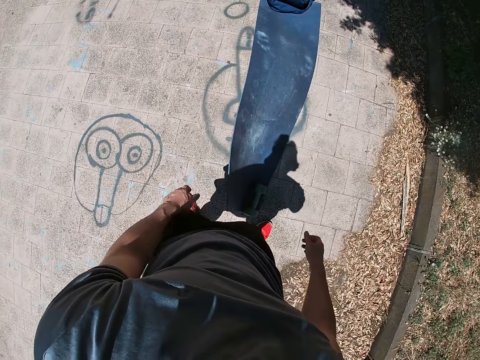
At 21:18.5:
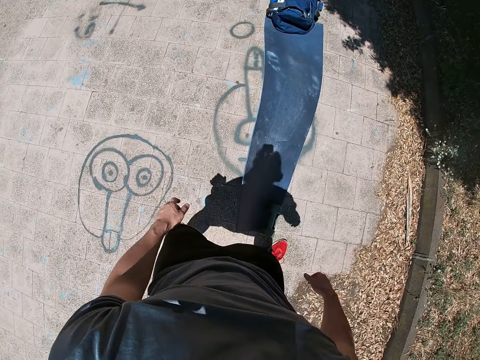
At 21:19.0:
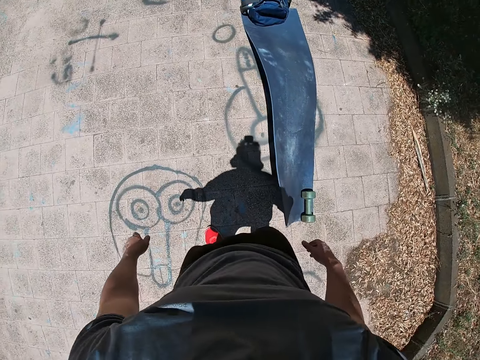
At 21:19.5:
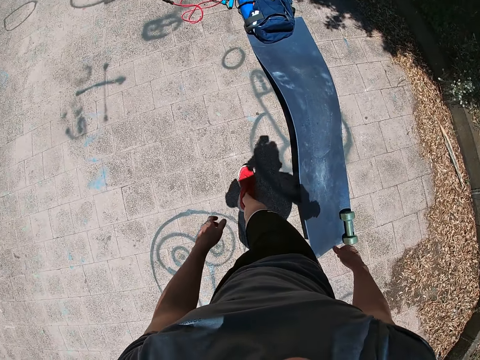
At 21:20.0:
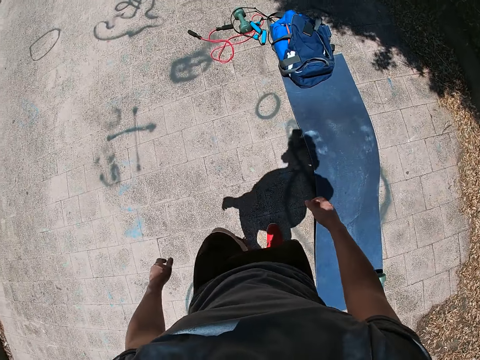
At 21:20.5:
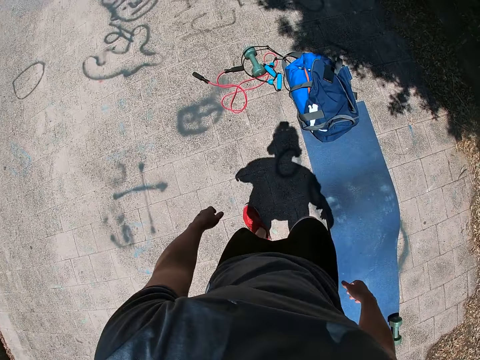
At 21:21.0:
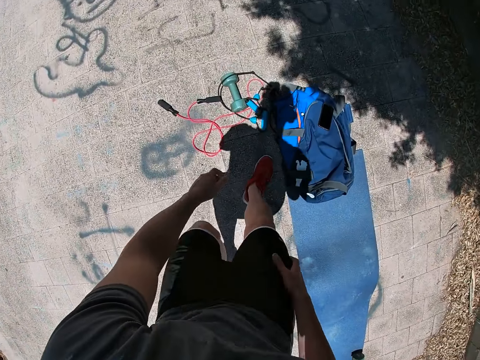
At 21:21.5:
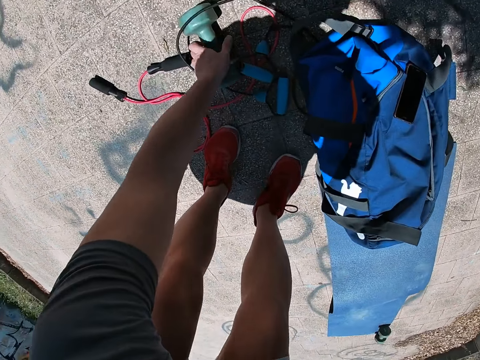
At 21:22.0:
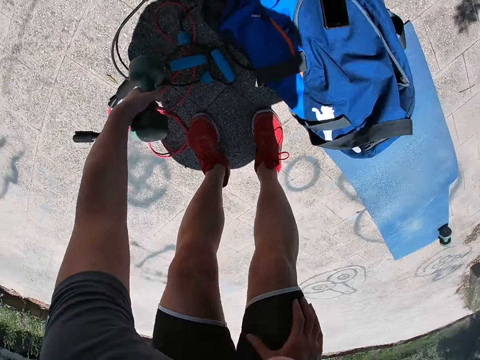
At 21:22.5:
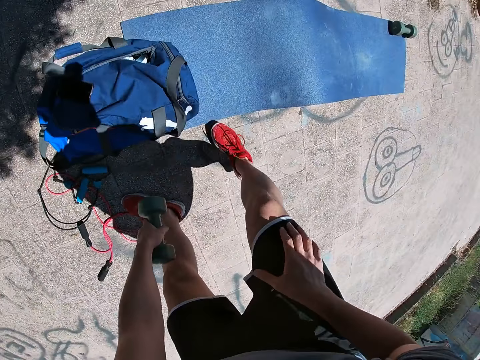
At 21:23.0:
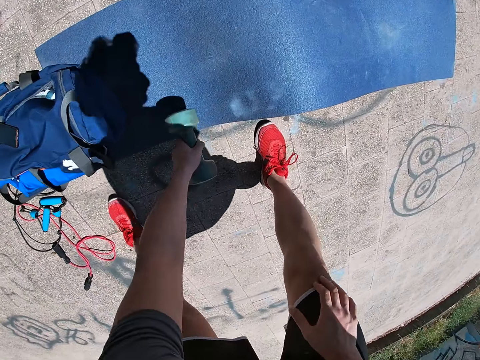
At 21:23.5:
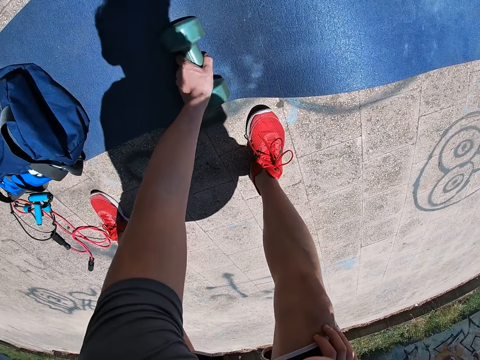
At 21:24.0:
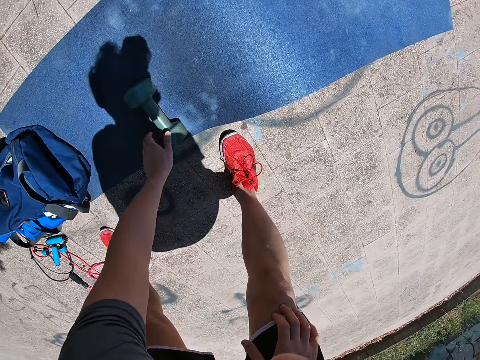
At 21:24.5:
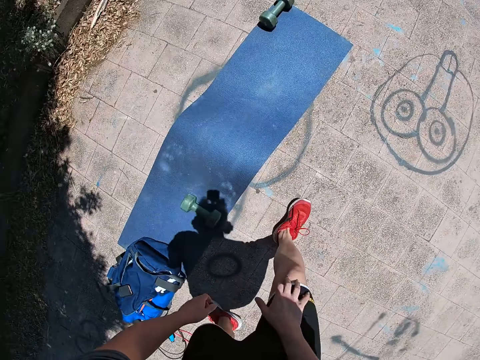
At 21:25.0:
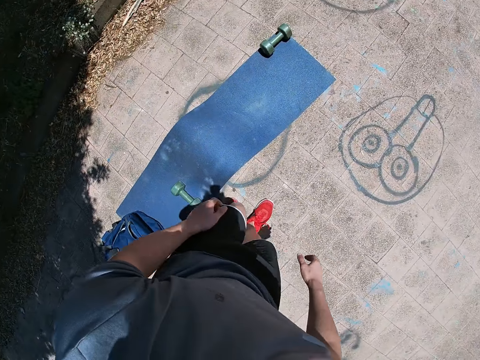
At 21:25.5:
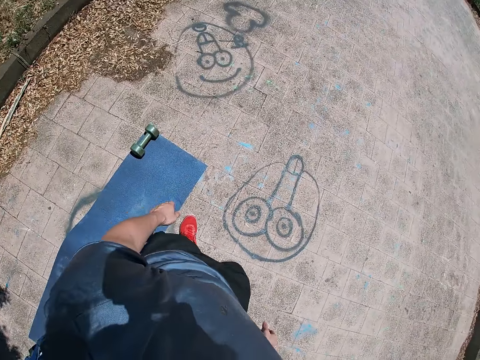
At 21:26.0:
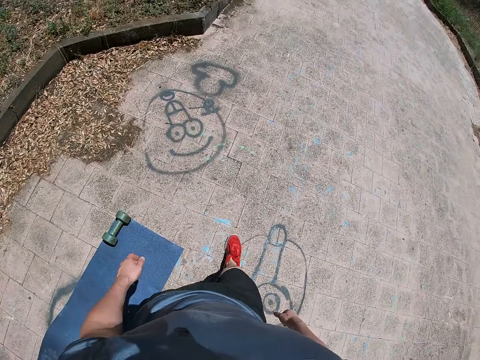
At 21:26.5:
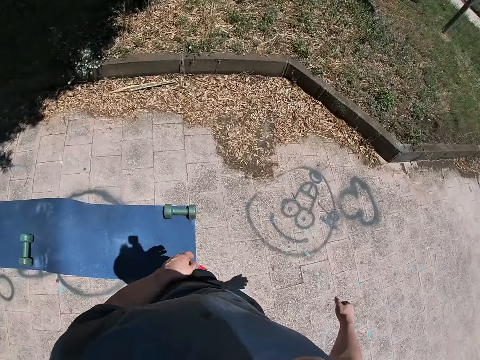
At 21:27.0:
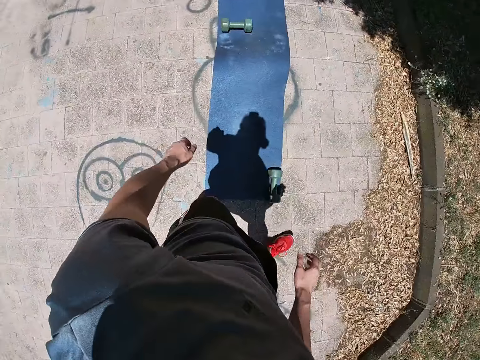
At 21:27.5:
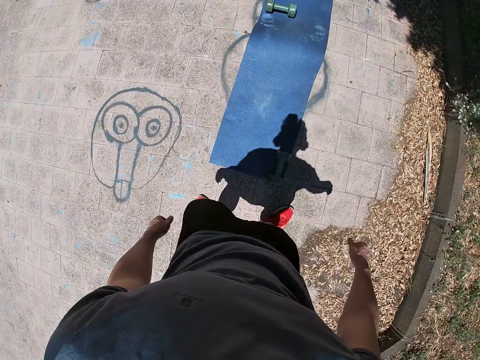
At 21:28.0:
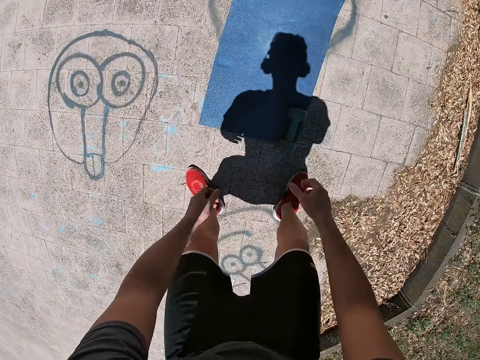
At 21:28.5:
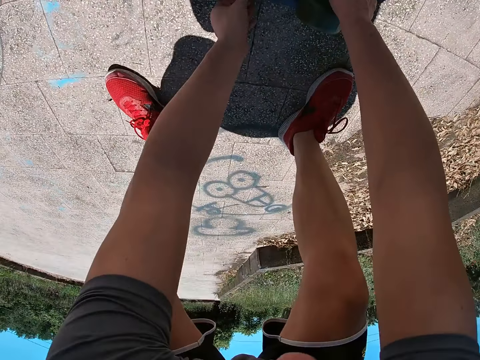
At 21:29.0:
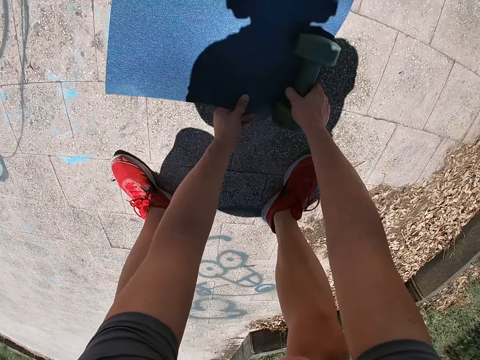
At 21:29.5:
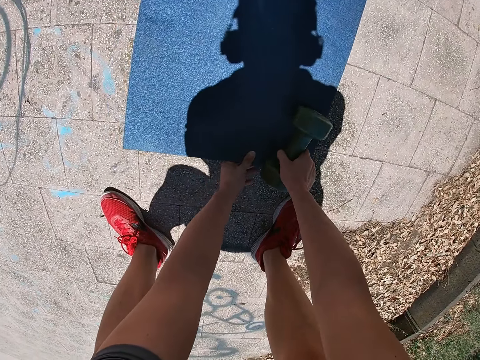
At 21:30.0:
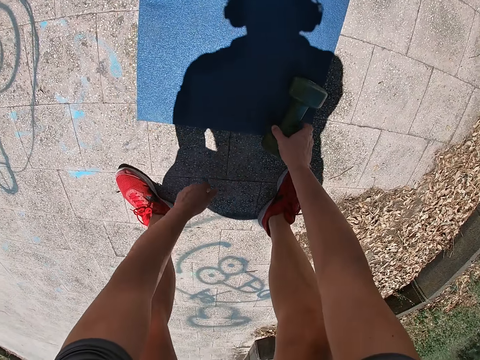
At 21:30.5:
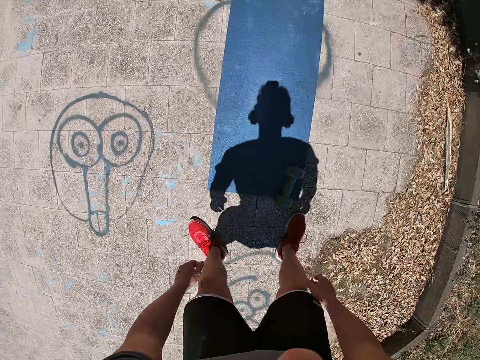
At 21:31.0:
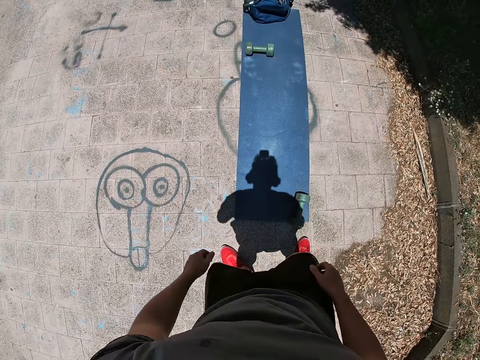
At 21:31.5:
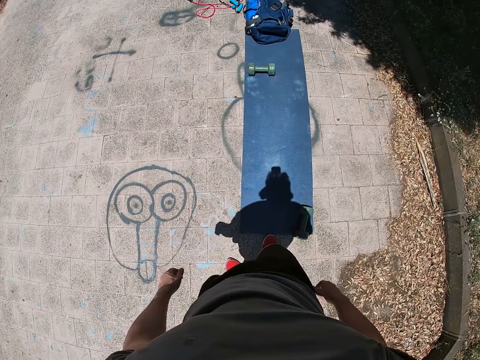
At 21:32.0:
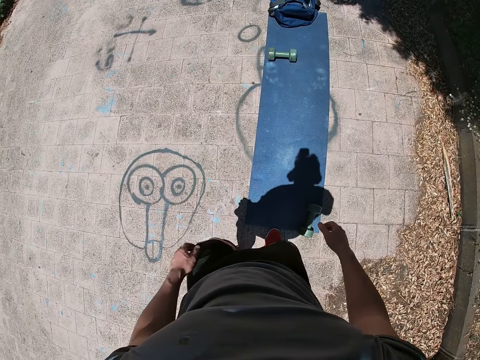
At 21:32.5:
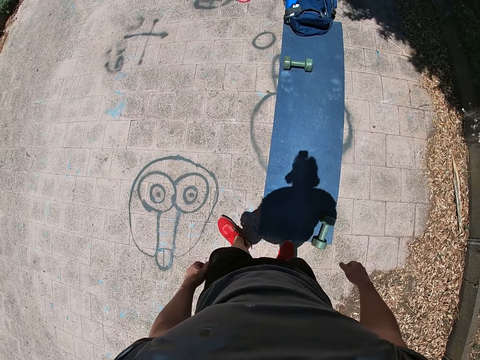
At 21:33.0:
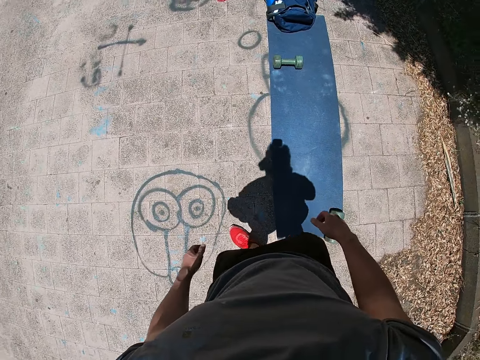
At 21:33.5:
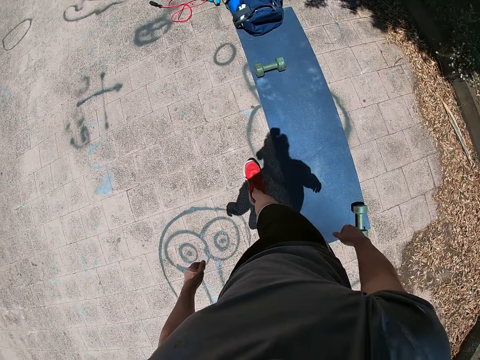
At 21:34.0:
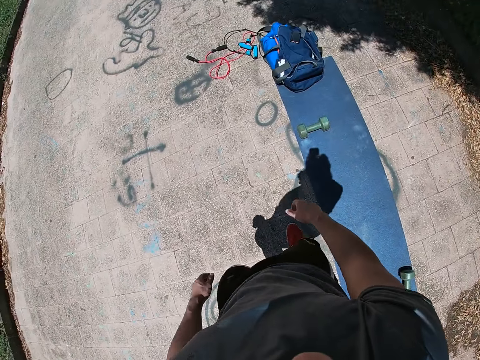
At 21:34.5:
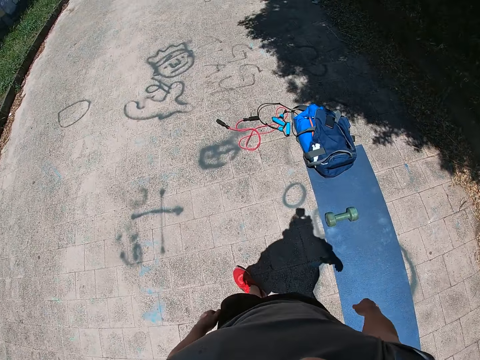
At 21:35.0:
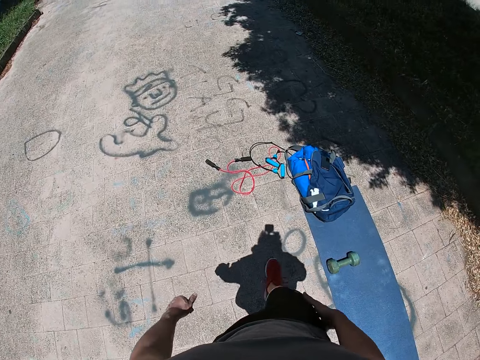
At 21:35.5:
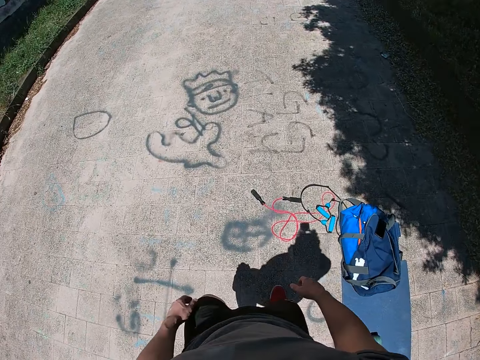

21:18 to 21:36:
The camera wearer walks on the road. He picks up another dumbbell on the road with his left hand. He drops the dumbbell on the mat with his left hand. He walks on the road. He adjusts the mat and the dumbbell on the road with both hands. He walks on the road.

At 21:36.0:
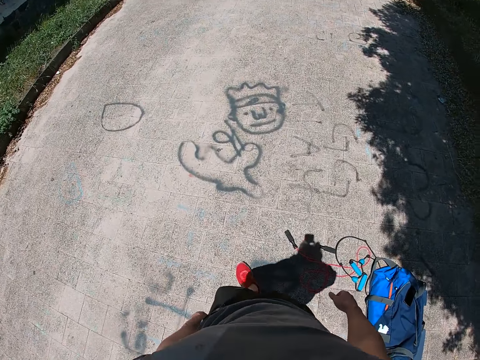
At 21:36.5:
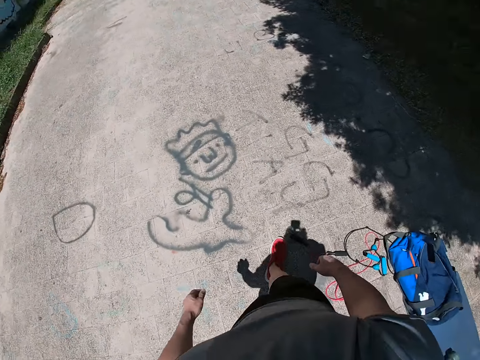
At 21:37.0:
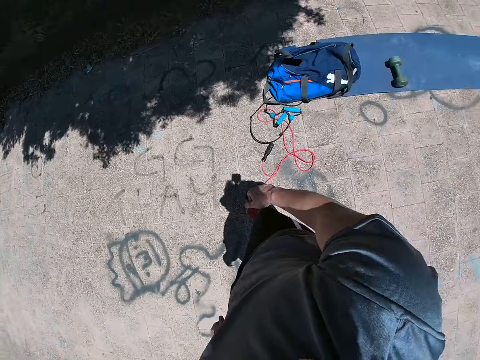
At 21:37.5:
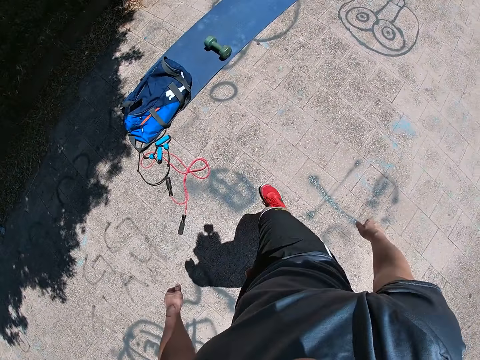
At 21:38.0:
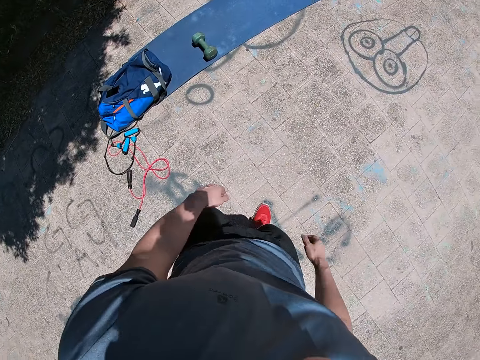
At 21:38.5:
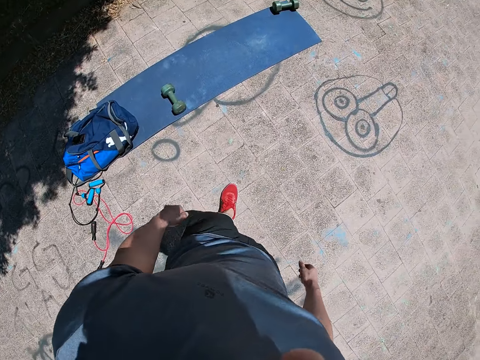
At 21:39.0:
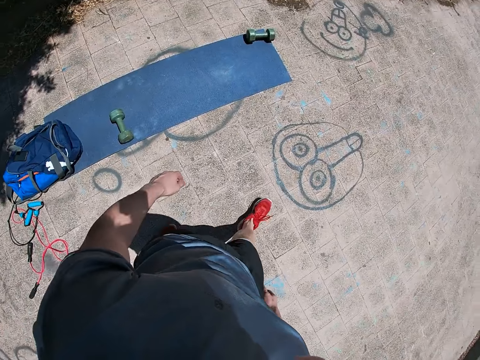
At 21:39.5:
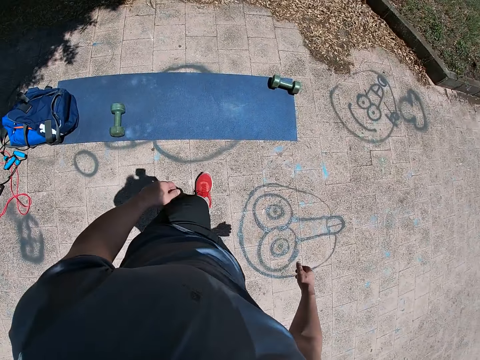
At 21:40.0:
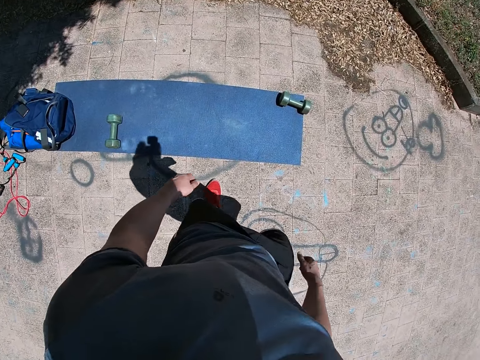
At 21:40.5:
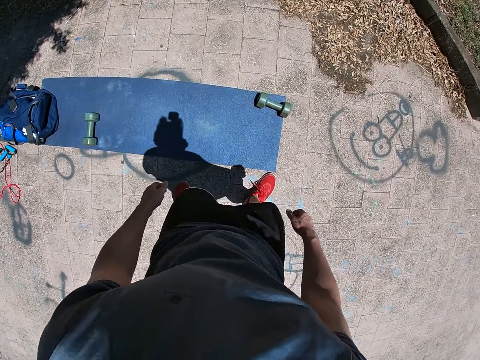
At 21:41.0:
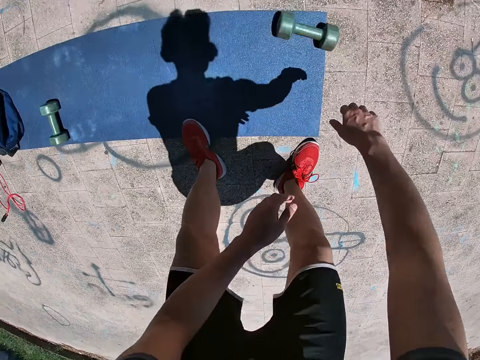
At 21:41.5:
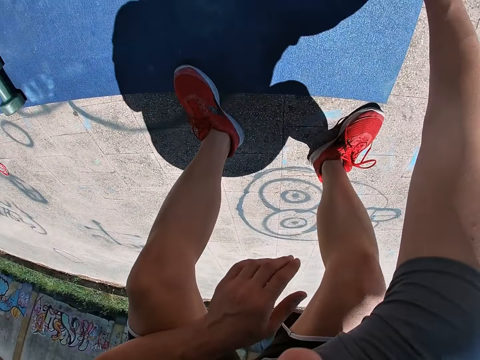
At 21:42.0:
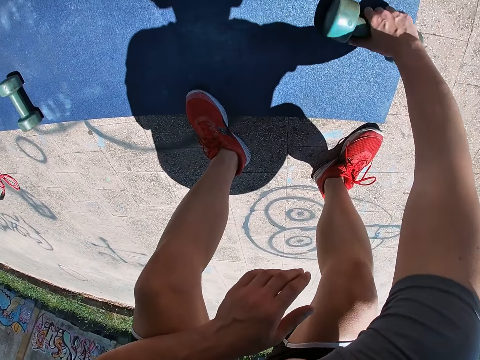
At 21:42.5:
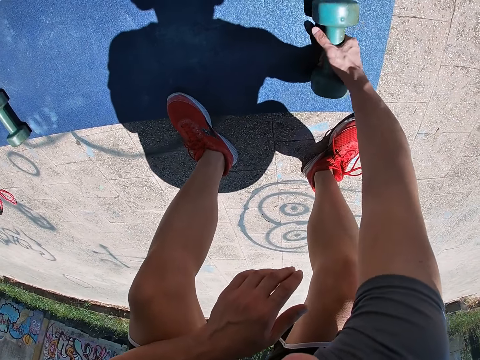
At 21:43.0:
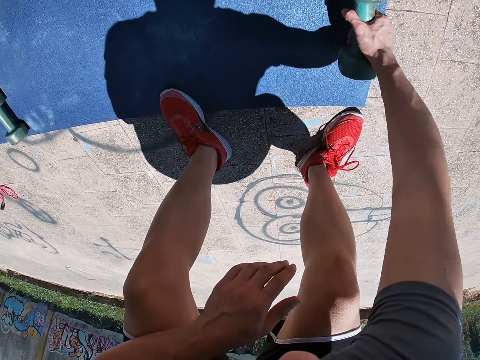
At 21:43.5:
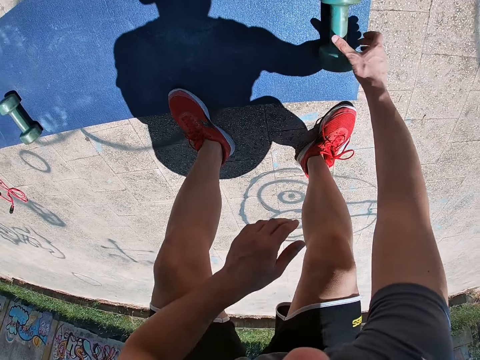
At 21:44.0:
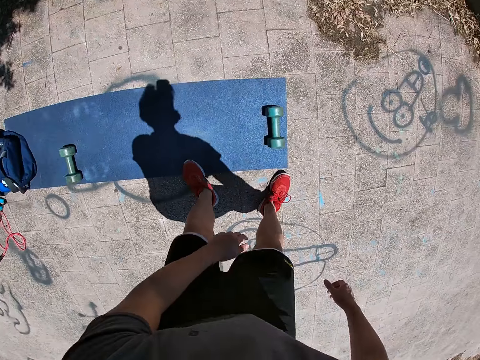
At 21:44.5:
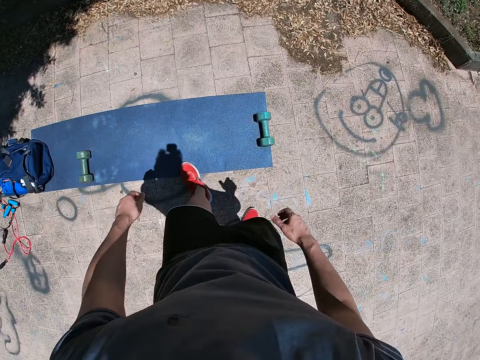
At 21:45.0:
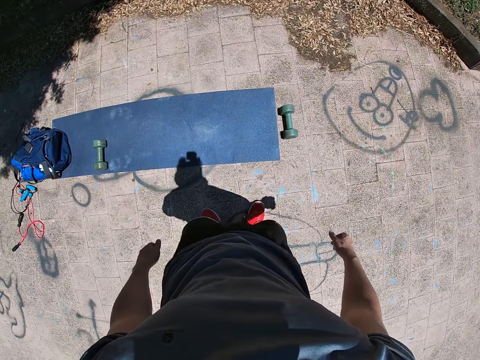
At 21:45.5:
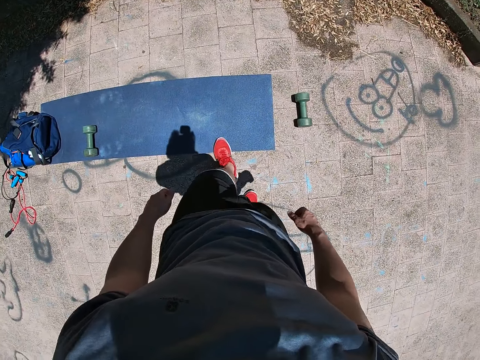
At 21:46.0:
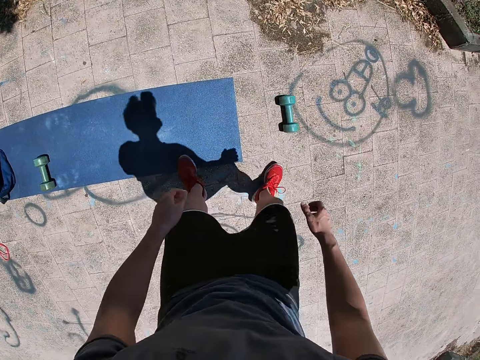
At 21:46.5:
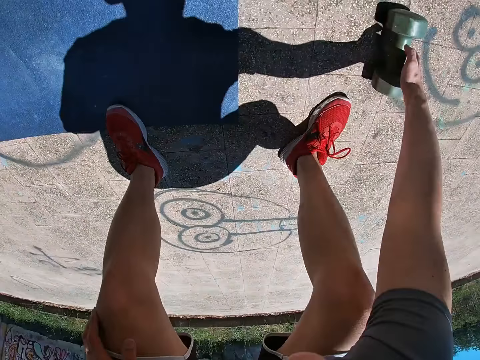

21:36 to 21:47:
The camera wearer walks around. He holds the dumbbell with his right hand. He removes his right hand from the dumbbell.
